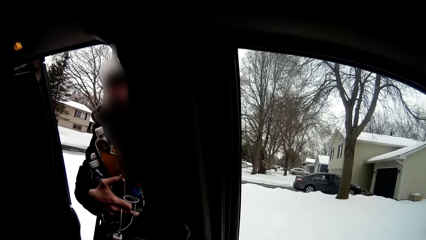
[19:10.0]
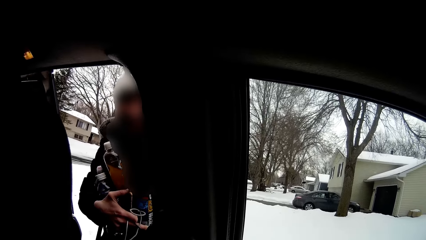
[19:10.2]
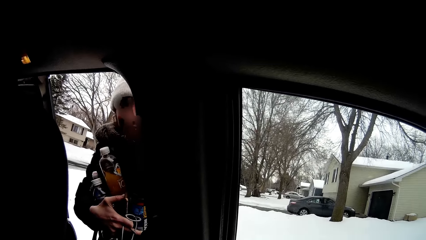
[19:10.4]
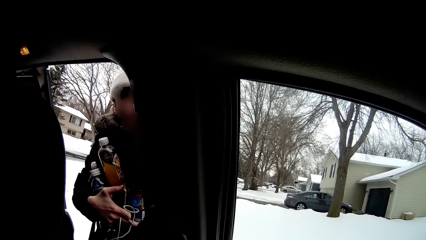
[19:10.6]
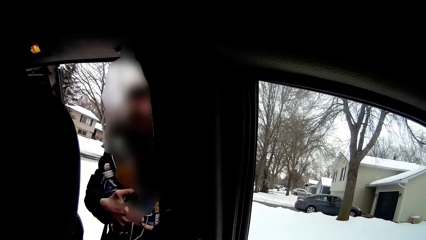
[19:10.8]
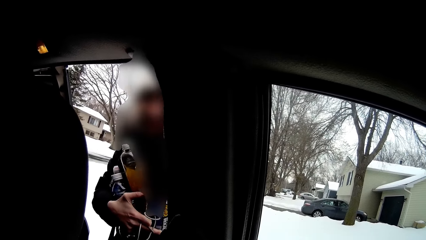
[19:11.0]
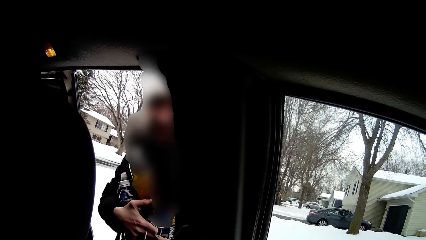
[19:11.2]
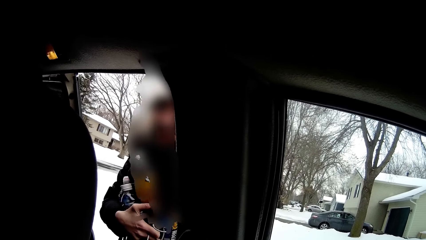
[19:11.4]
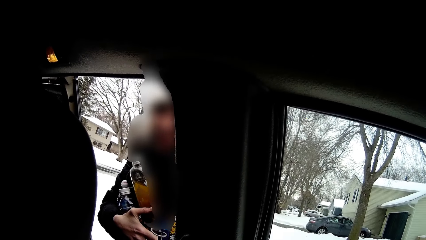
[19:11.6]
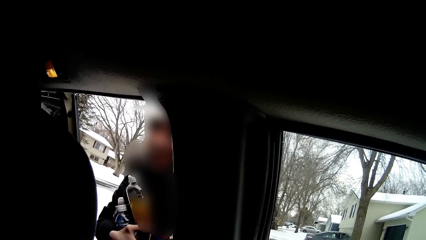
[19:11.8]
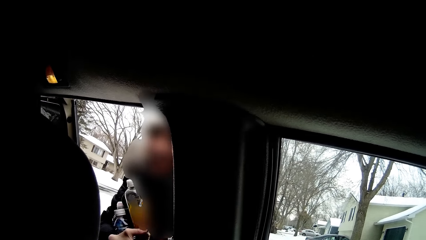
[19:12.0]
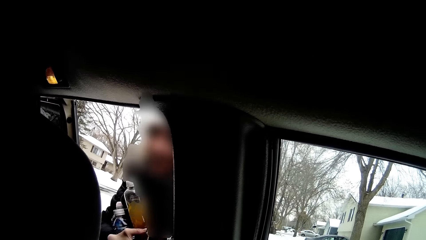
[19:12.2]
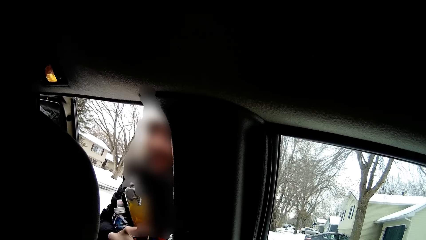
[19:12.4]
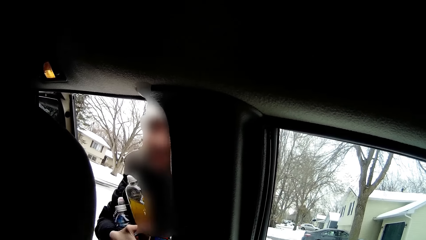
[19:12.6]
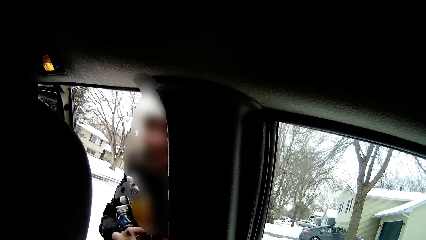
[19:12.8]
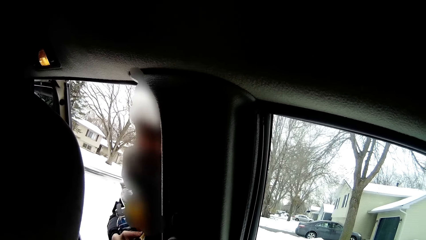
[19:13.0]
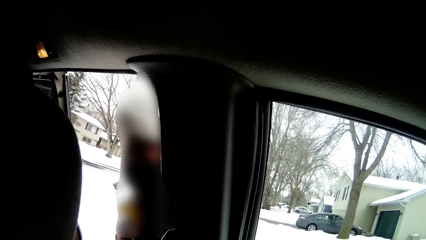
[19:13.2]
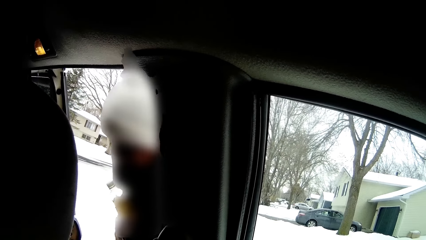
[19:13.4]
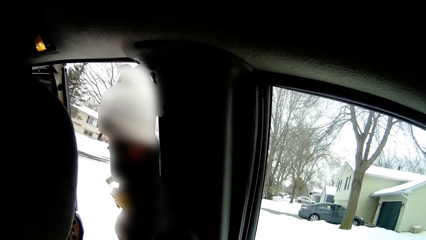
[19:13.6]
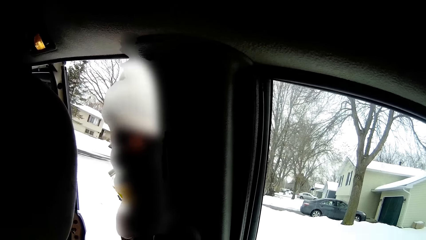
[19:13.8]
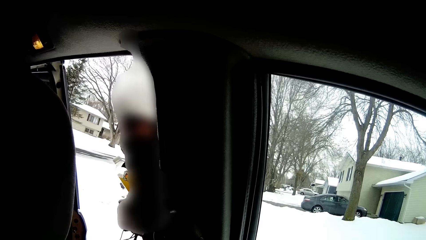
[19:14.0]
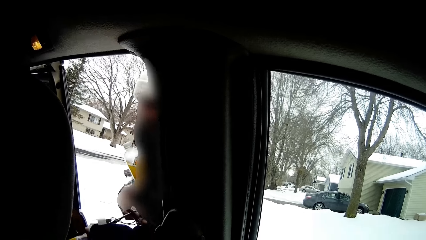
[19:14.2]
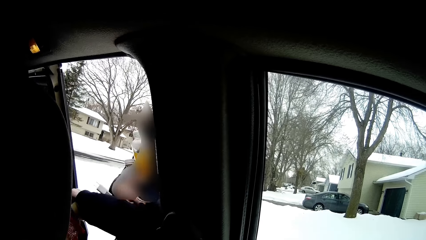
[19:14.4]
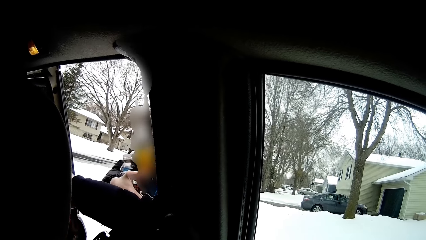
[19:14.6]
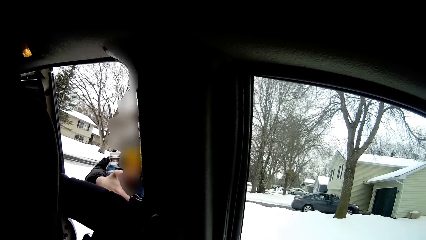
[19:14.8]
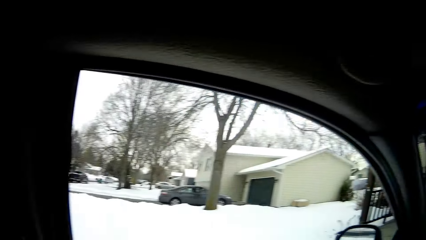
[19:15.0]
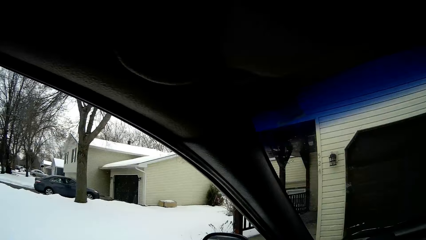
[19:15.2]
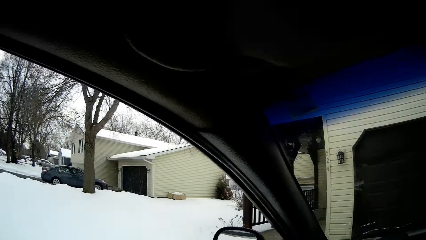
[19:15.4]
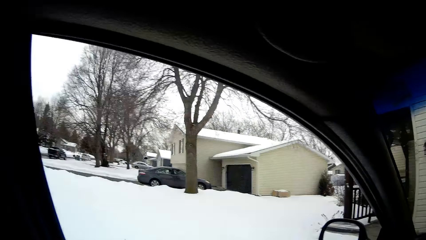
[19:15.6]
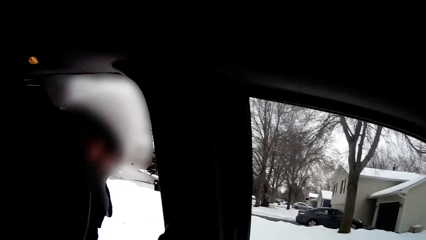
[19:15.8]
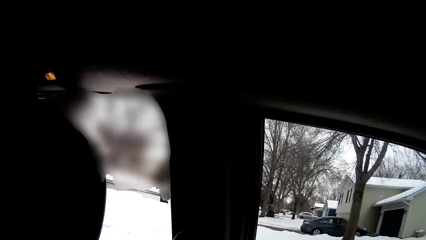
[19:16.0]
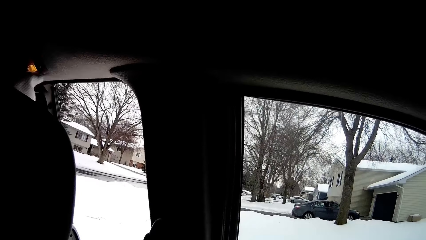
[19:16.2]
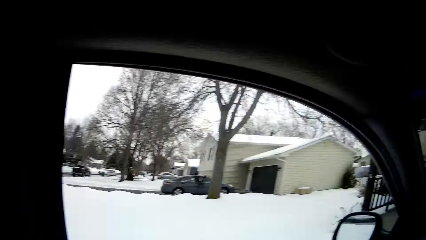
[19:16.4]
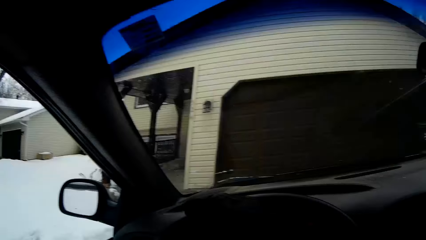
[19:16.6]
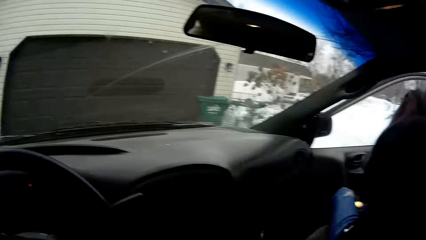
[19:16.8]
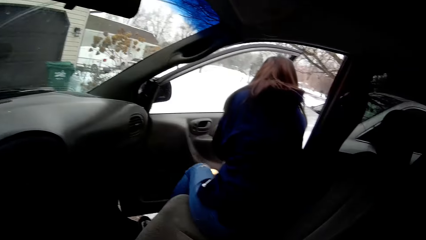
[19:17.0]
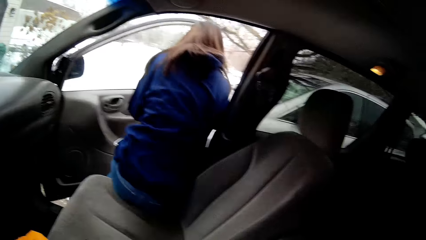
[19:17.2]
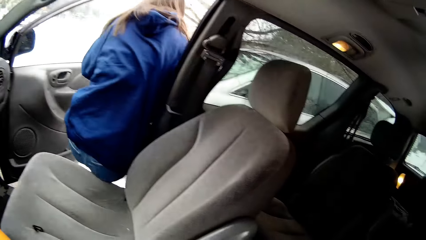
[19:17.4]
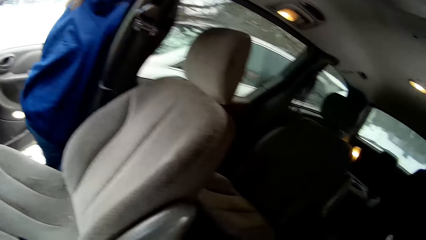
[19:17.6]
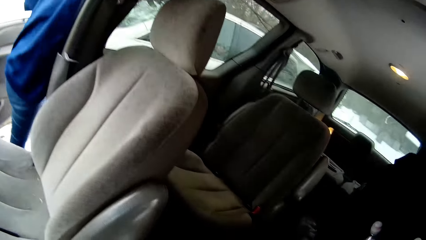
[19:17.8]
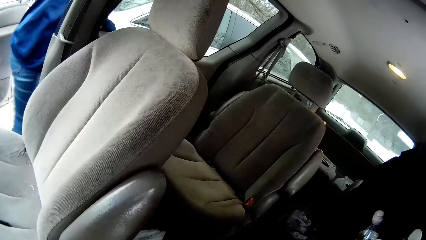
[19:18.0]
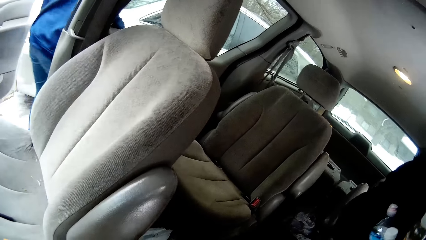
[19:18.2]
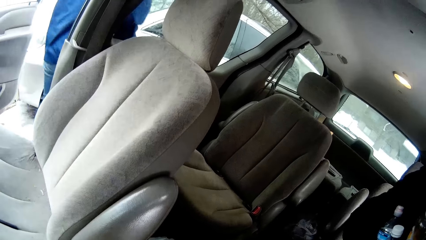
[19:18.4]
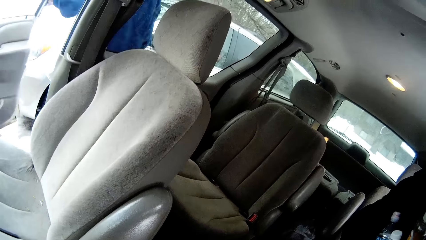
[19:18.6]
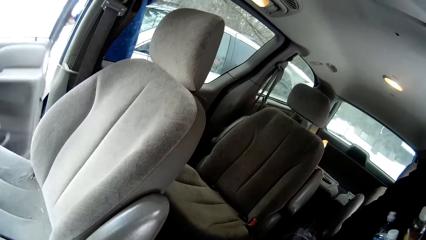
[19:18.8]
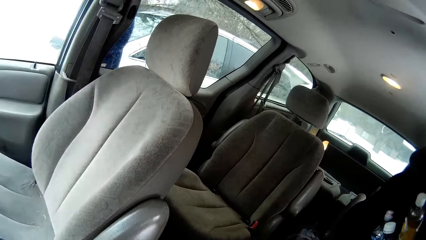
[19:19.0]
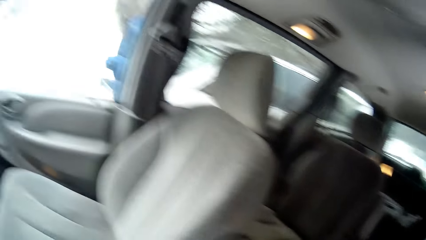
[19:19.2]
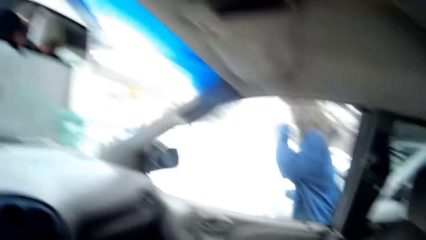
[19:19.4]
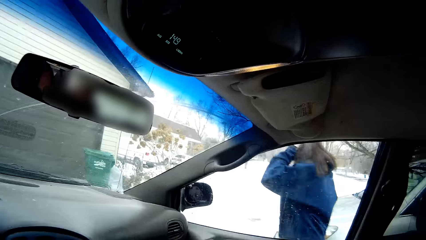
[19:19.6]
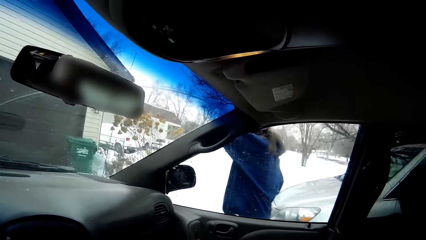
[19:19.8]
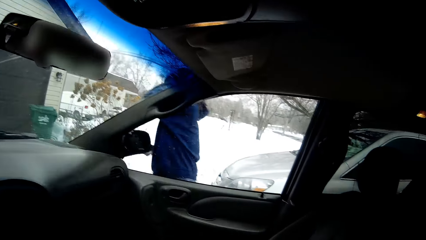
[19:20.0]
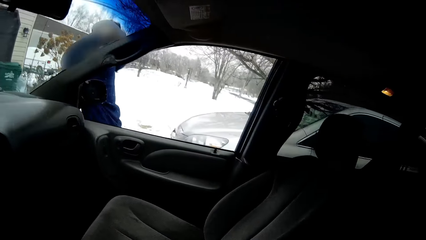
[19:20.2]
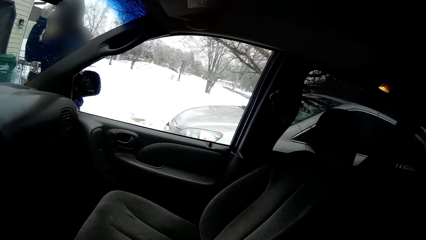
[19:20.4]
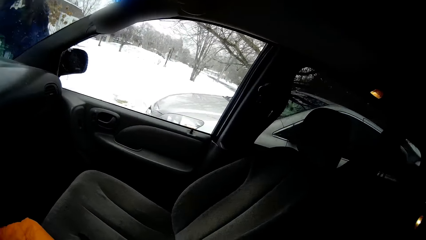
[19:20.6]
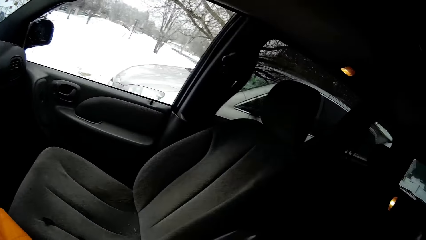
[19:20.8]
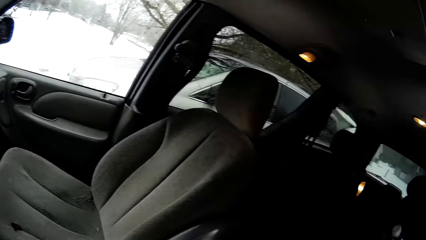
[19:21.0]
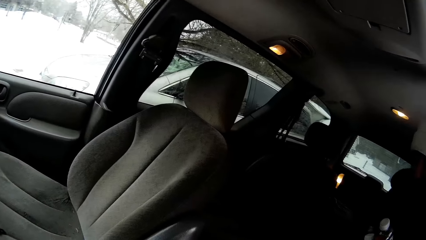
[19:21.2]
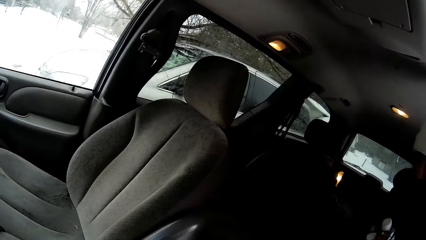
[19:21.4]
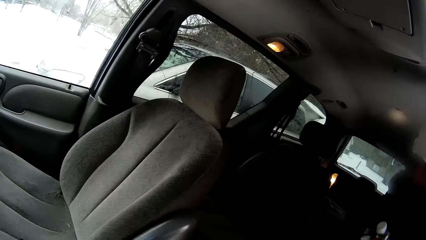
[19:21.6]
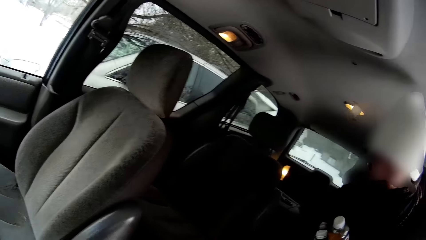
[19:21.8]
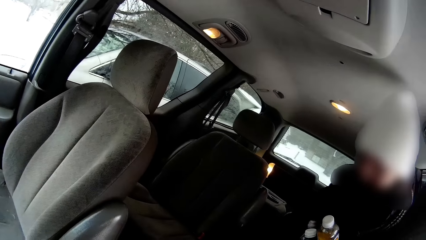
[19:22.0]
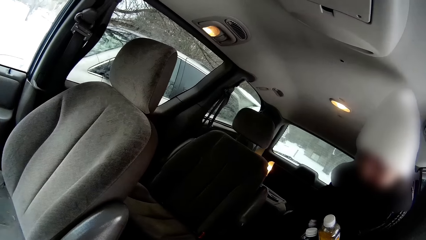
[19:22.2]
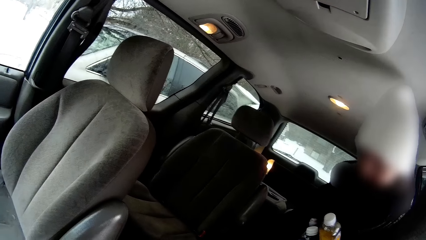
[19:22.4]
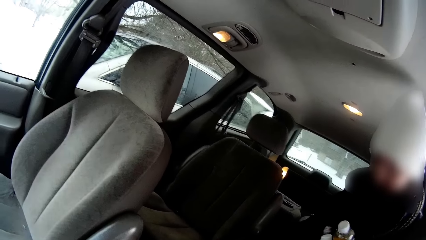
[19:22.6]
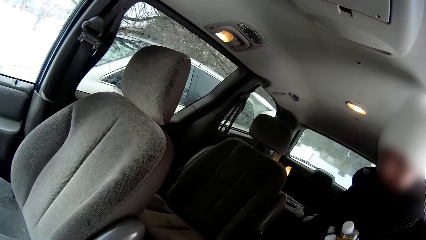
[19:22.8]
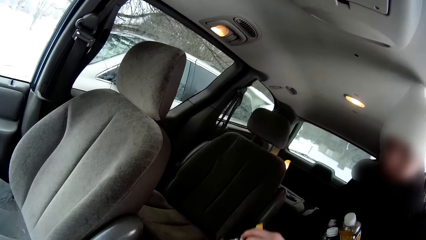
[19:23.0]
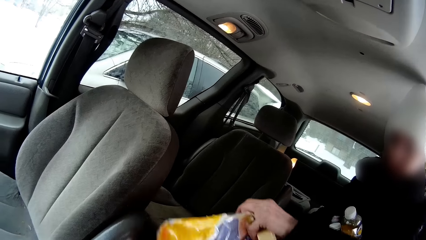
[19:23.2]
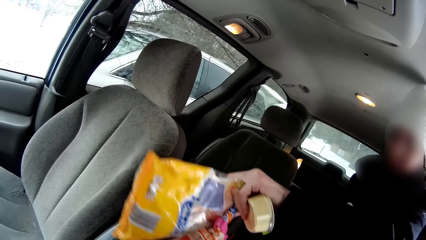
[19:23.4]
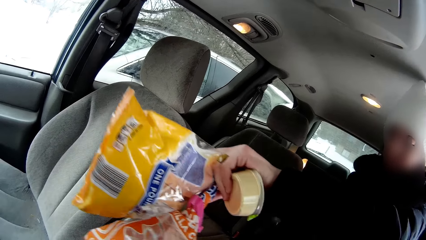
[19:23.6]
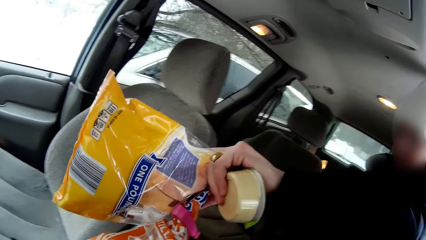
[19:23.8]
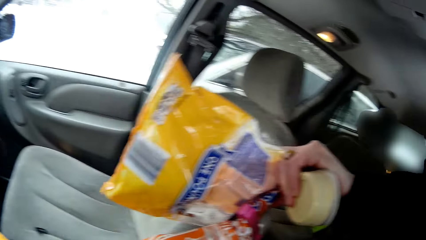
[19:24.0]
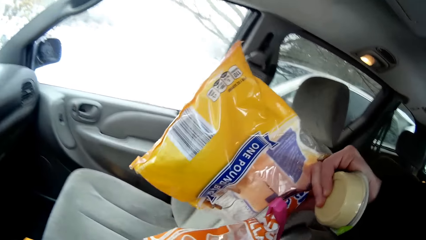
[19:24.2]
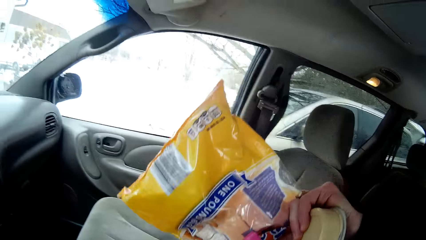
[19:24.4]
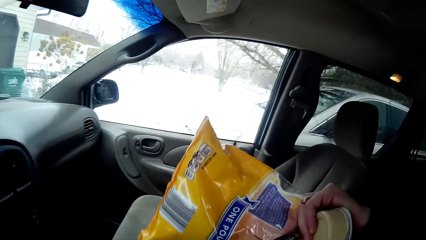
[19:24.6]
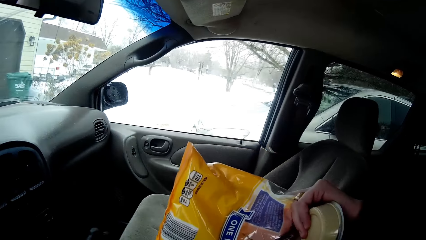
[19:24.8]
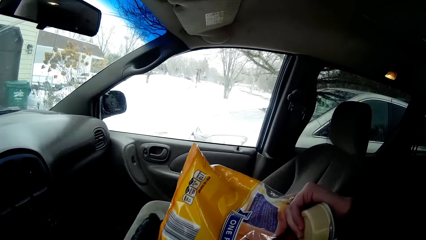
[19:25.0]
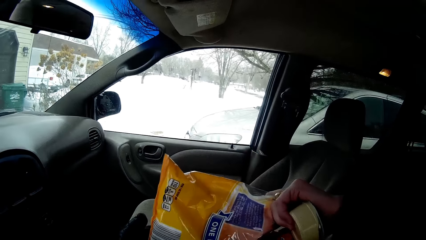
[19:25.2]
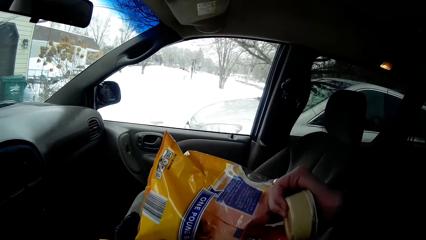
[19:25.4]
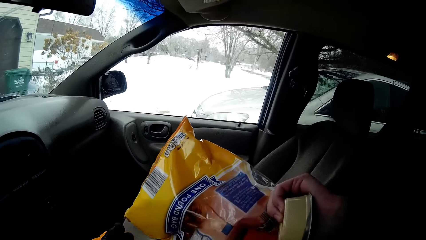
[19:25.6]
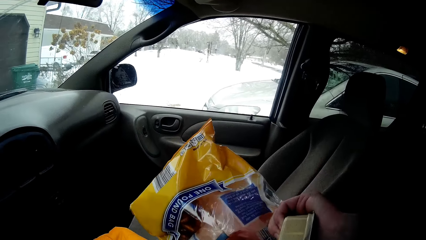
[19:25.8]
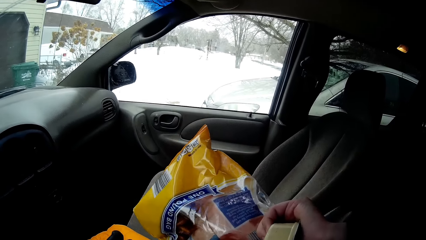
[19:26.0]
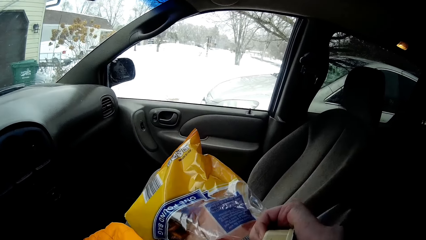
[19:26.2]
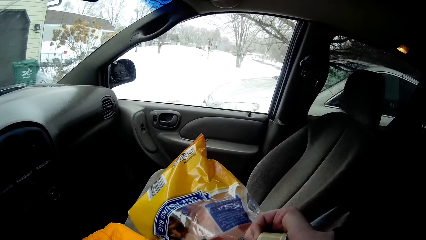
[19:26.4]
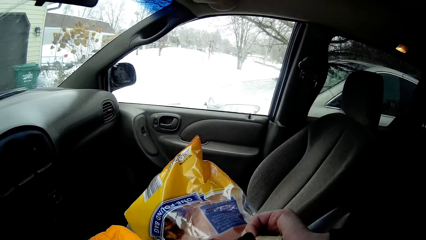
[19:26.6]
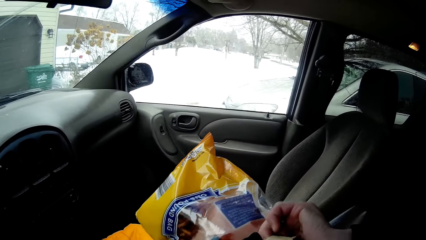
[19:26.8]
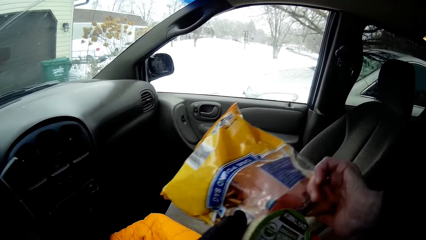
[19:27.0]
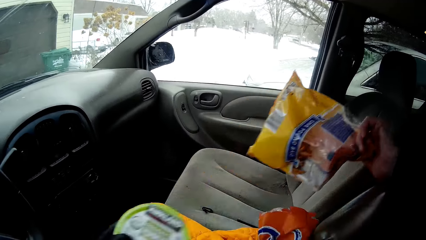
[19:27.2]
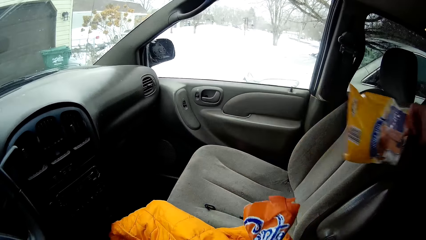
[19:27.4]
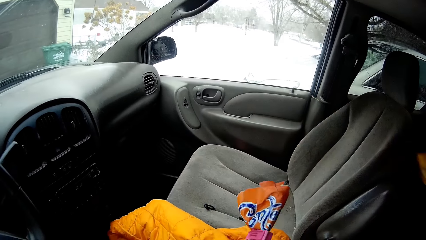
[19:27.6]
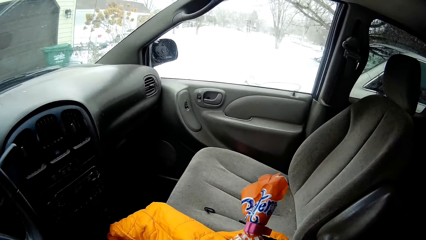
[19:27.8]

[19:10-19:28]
The woman gets into the minivan. The girl gets out of the minivan, closes the front passenger door of the minivan with her left hand, and walks away from the minivan. The woman gives snacks to the camera wearer with her left hand.
